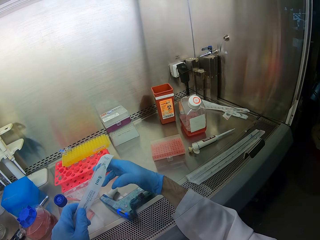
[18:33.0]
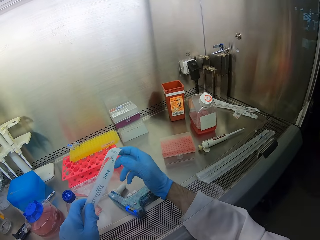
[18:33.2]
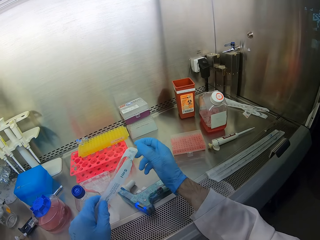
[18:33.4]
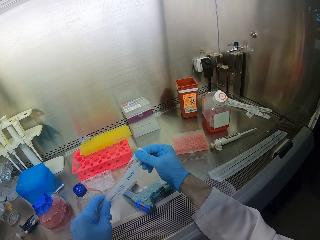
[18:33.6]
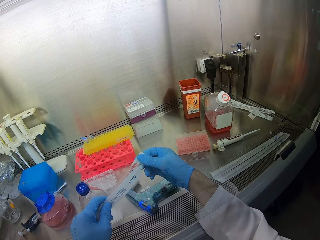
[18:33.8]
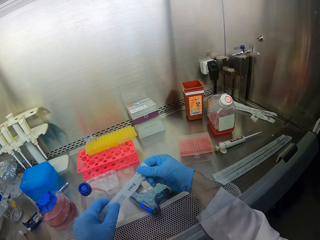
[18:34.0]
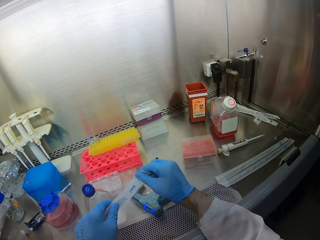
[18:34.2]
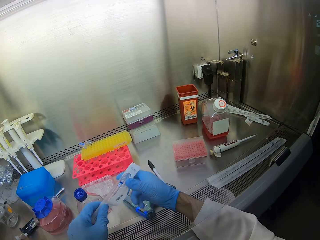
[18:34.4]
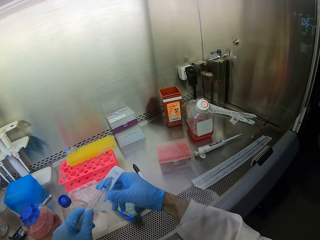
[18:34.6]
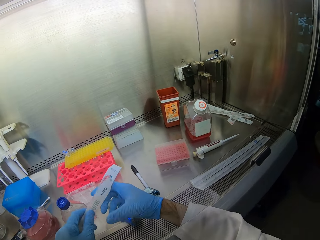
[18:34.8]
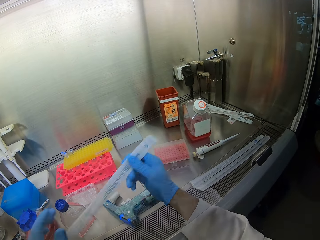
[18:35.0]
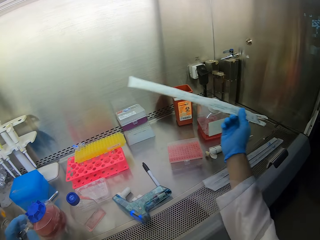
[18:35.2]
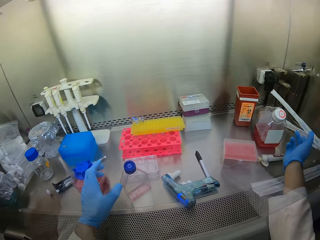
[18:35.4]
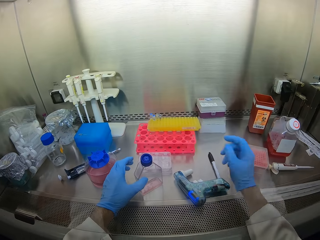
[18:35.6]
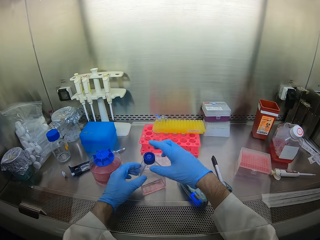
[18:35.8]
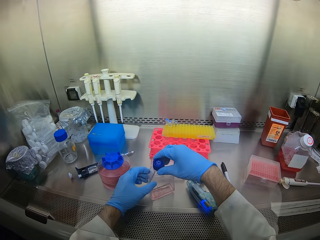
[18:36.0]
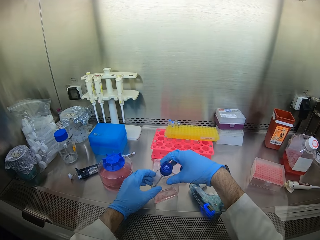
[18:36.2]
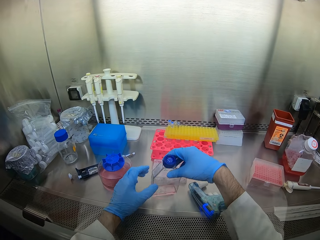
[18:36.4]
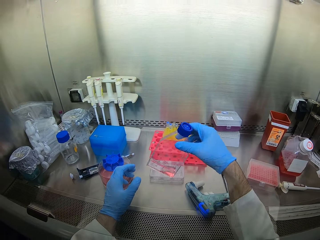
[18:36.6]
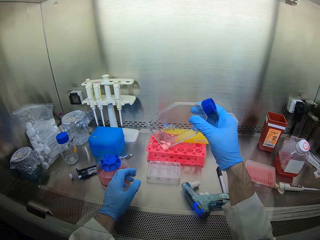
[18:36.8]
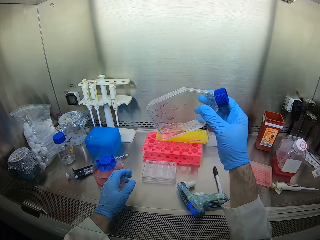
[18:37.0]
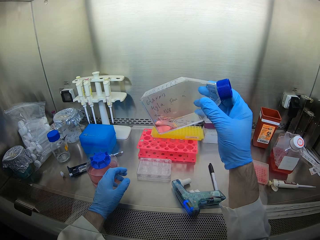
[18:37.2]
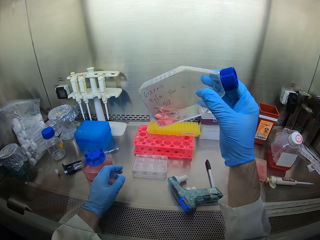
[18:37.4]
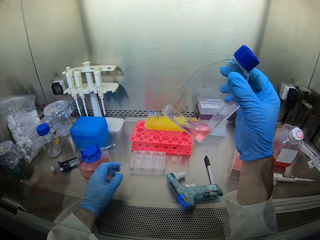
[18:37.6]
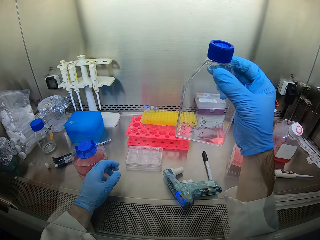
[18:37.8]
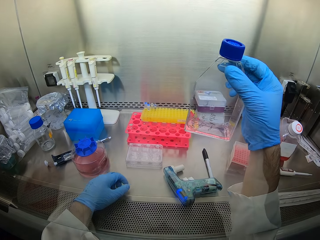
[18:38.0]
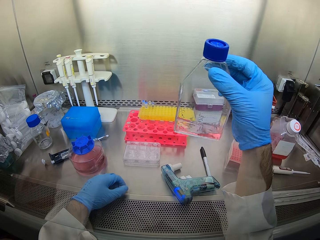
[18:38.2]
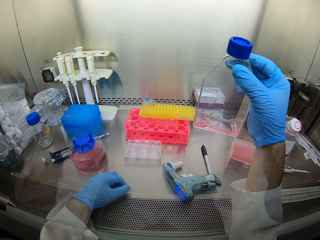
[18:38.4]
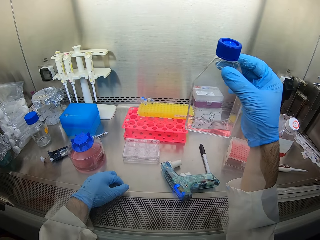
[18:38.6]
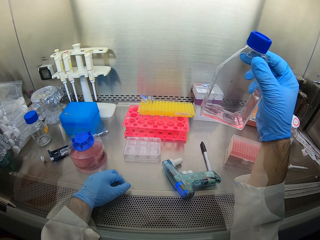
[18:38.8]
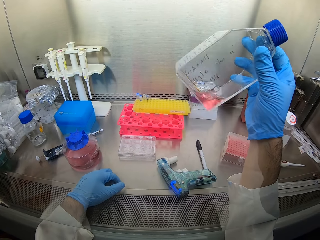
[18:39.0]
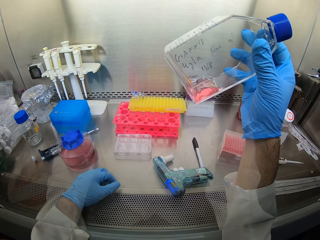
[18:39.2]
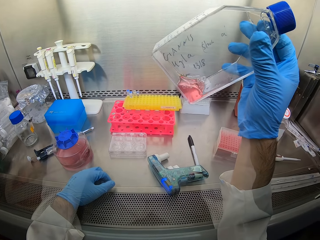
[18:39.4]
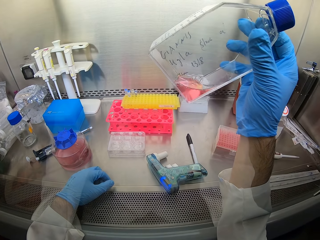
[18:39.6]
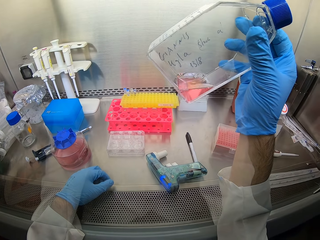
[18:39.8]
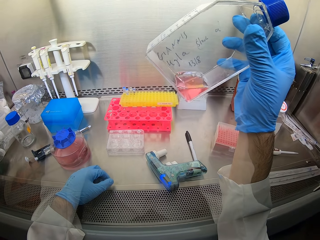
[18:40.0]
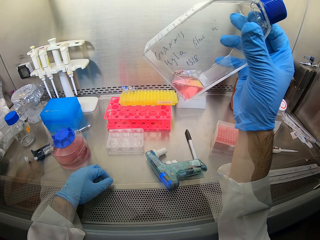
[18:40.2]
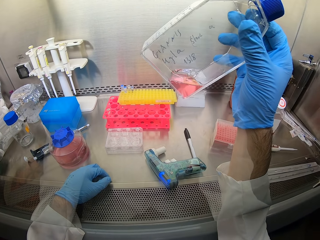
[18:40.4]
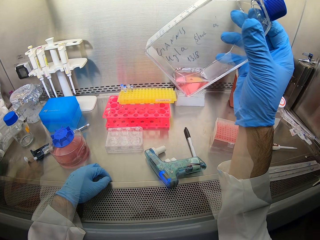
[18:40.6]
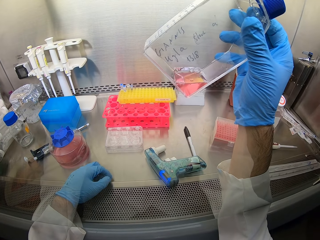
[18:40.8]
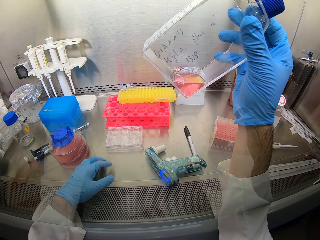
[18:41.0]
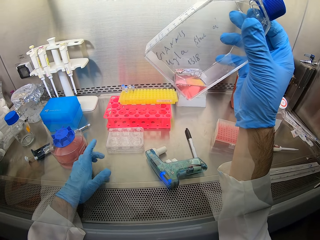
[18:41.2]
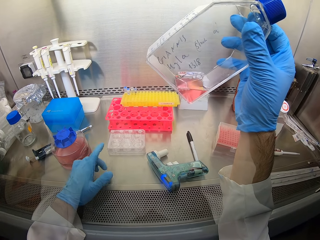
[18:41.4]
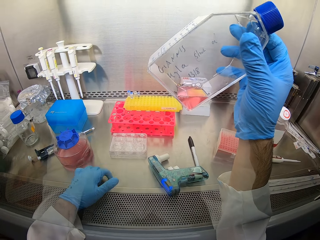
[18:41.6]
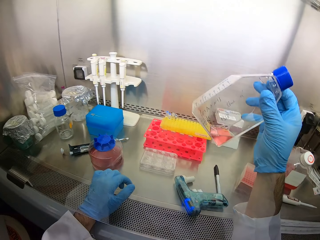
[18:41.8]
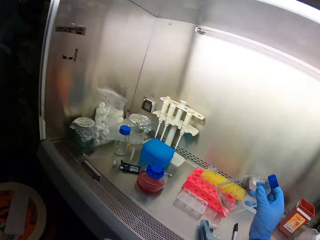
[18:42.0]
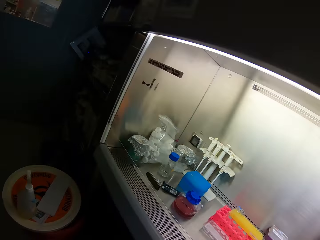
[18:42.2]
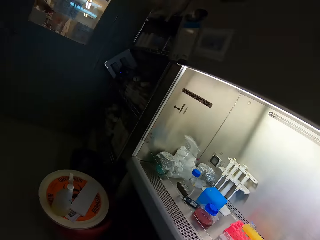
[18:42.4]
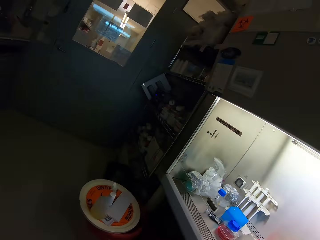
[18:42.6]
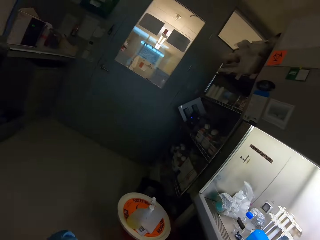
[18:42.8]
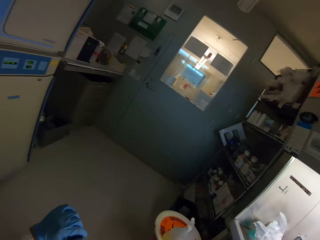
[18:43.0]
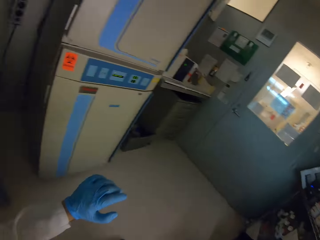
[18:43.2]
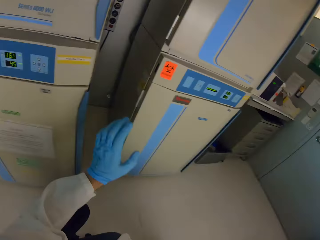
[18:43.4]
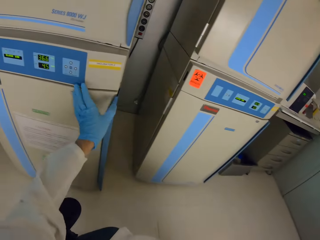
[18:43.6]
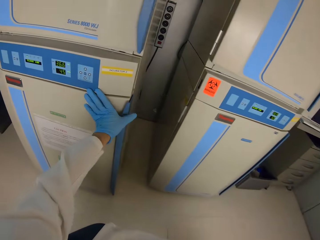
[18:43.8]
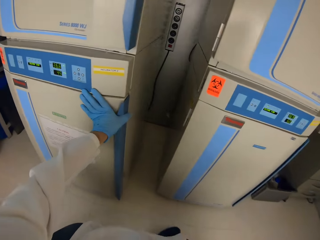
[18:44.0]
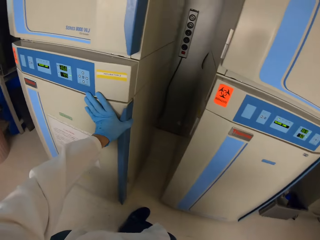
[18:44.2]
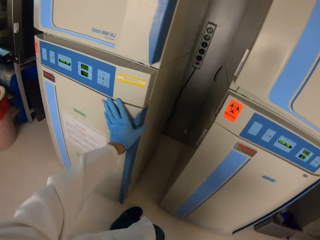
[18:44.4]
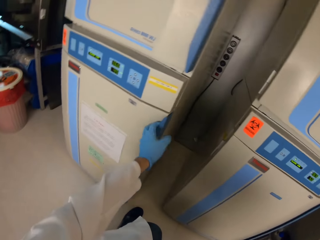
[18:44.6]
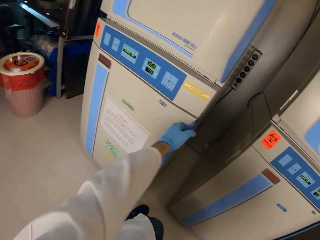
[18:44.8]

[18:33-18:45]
The camera wearer puts the gun down on the table. They fold the paper. They put the measuring tube aside. They touch the table. They look at the bottle. They lift the bottle. They shake the bottle. They look at the bottle. They look around. They turn around with the chair. They walk around. They open the fridge.

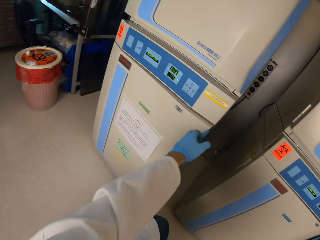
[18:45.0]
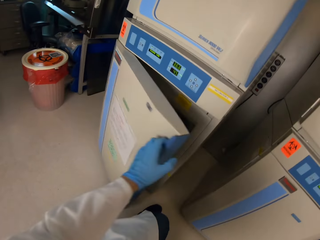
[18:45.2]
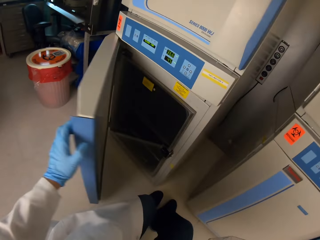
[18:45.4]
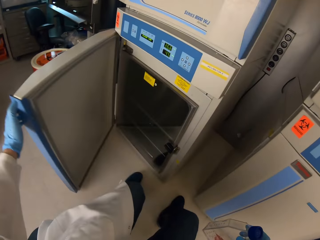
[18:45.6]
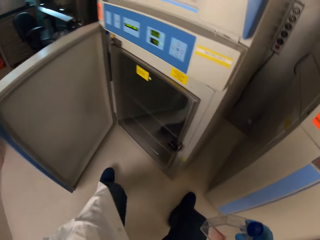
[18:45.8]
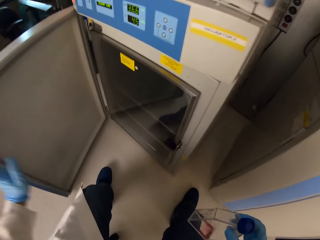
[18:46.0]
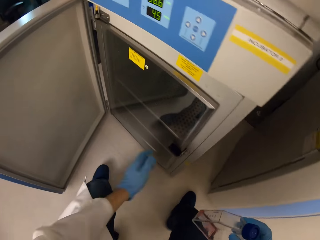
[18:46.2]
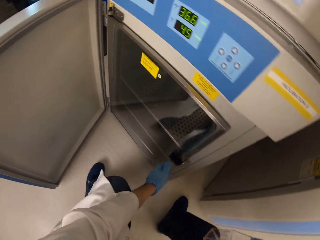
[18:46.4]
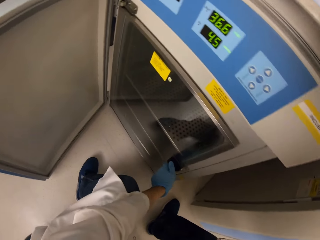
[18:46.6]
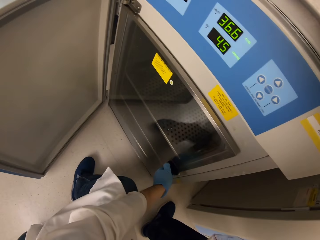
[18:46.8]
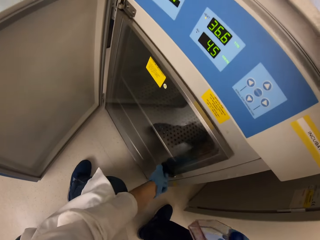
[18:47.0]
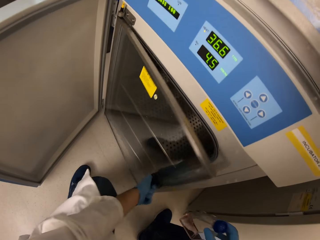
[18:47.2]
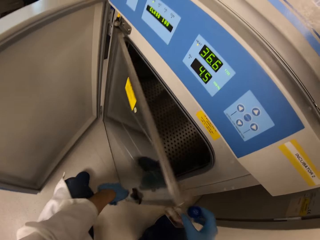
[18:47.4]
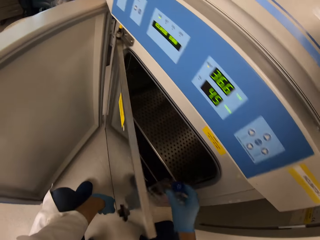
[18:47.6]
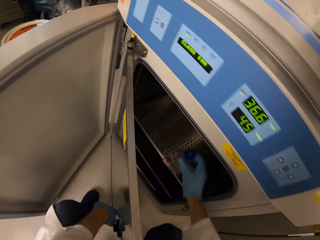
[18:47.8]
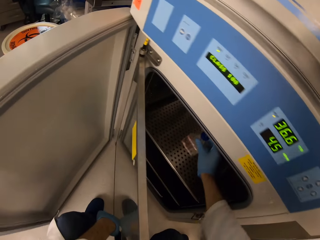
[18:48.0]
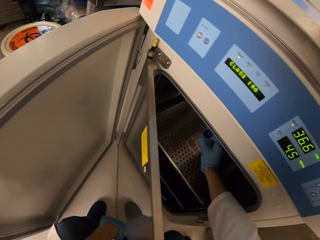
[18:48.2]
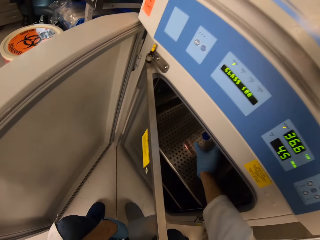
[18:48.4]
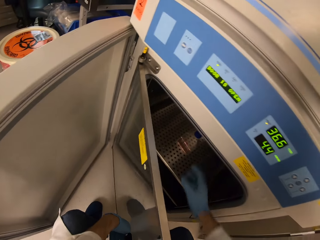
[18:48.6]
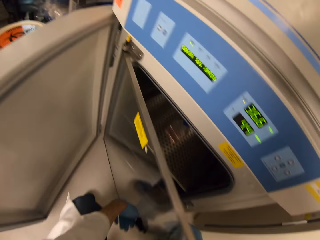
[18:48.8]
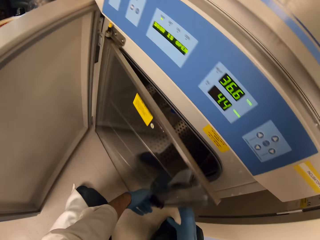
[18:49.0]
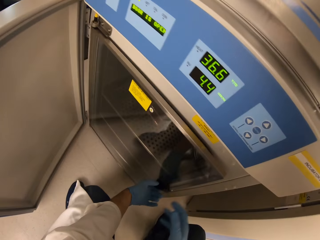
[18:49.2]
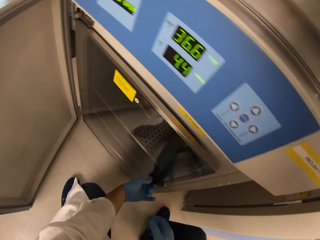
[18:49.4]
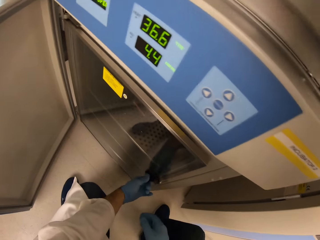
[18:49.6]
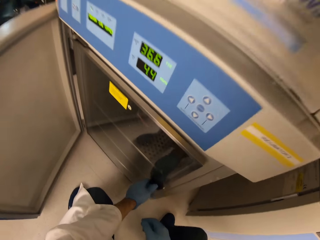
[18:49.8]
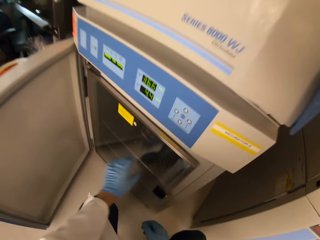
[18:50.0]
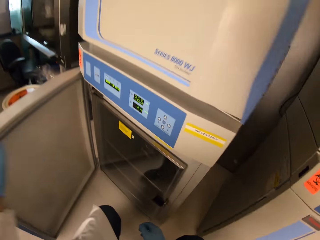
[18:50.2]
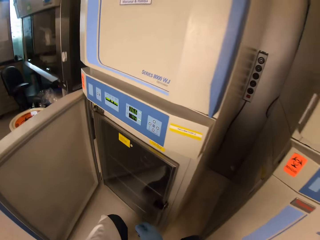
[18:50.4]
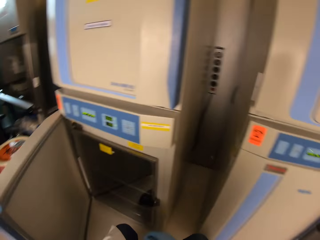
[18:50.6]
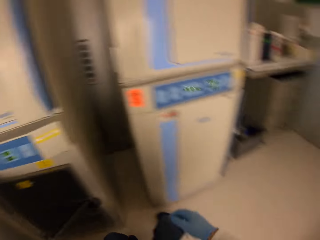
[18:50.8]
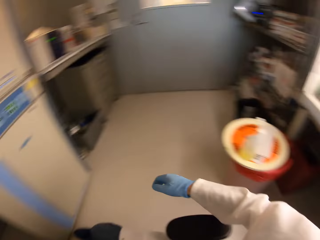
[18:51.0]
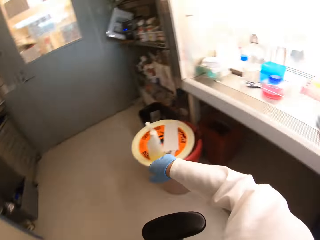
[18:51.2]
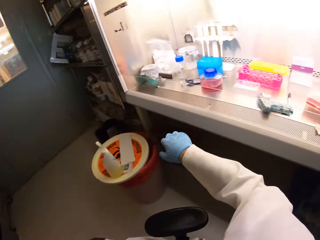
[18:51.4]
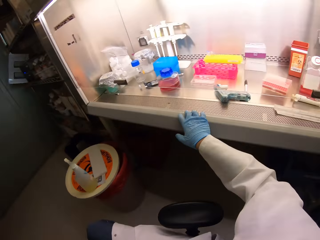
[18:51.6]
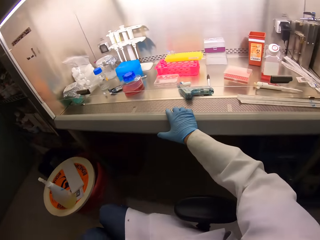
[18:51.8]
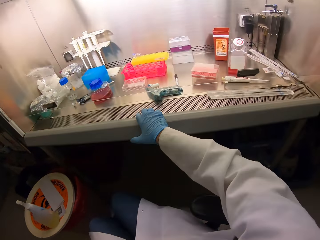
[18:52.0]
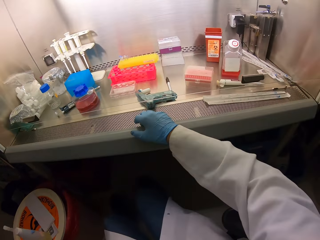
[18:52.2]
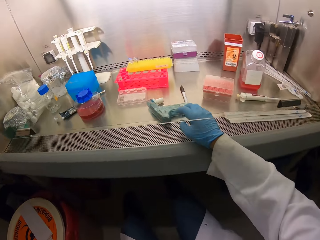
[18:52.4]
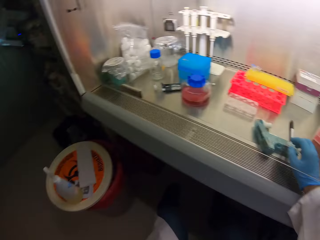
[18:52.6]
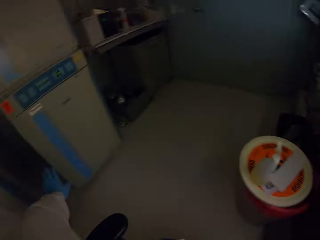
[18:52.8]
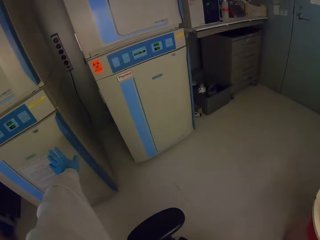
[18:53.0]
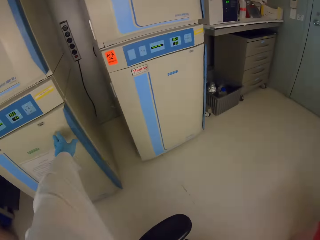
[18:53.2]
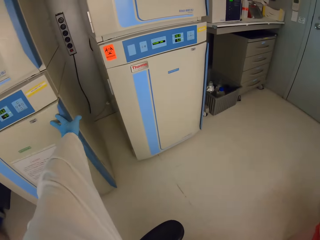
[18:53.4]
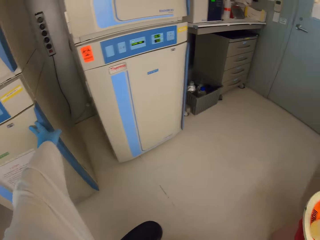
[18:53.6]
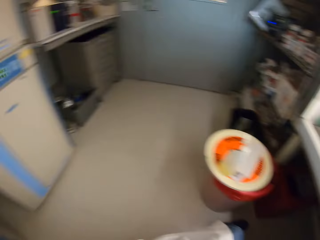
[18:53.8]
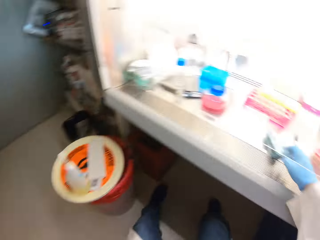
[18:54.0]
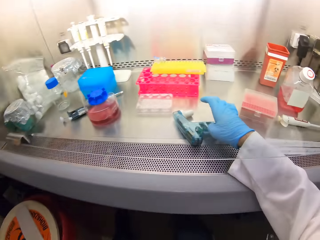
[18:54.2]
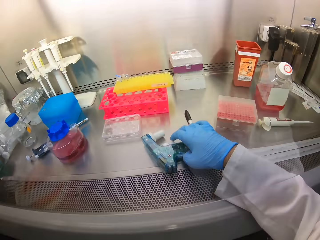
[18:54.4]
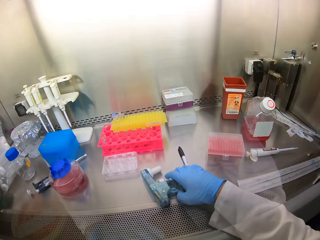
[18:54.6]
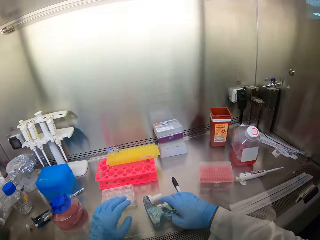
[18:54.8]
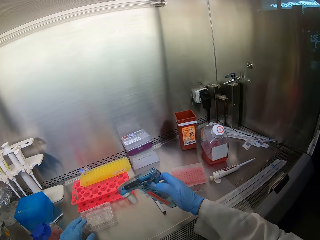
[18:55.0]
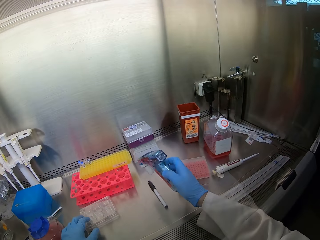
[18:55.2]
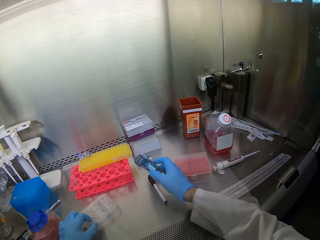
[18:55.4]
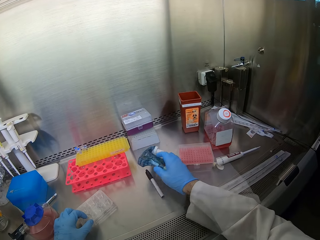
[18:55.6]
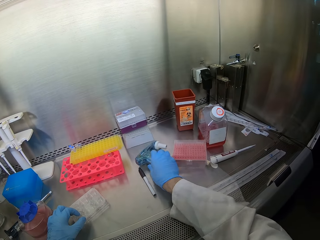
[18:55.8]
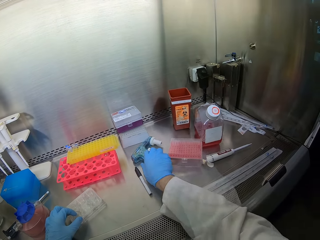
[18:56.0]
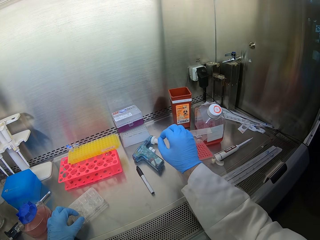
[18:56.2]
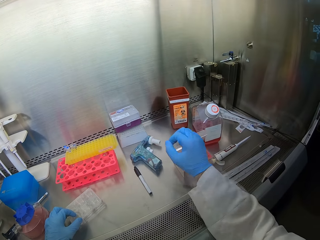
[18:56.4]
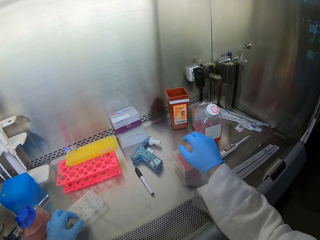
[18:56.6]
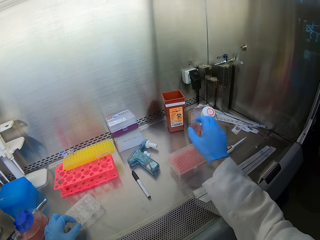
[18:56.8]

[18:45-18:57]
The camera wearer looks inside the fridge. They open the fridge. They place the bottle on the fridge. They close the fridge. They walk around. They look around. They move the gun.
